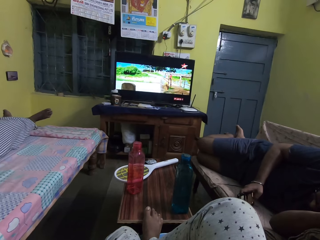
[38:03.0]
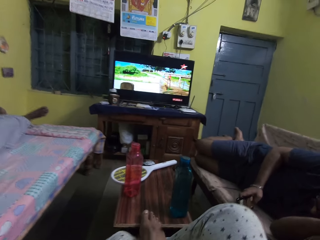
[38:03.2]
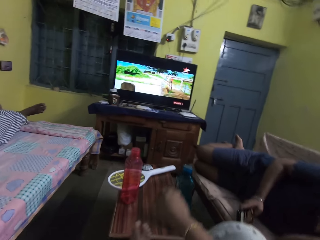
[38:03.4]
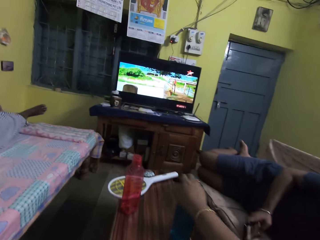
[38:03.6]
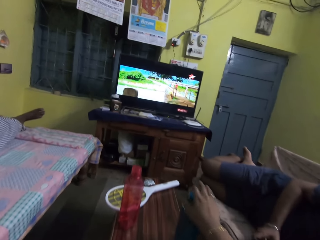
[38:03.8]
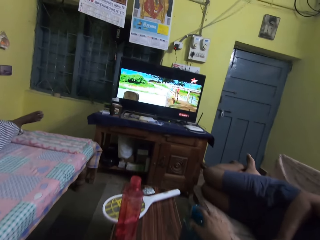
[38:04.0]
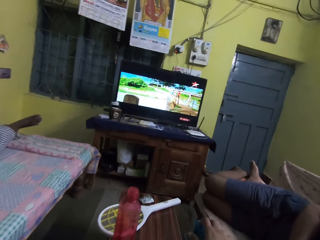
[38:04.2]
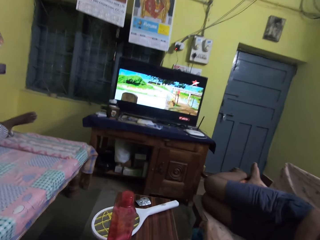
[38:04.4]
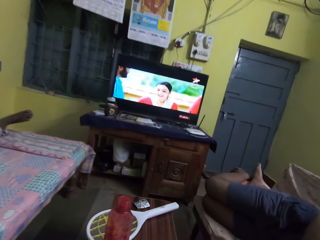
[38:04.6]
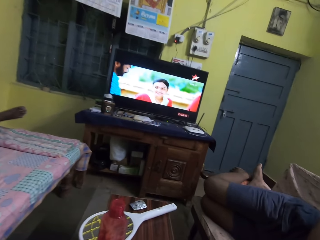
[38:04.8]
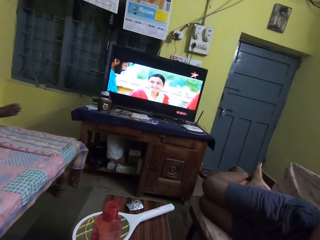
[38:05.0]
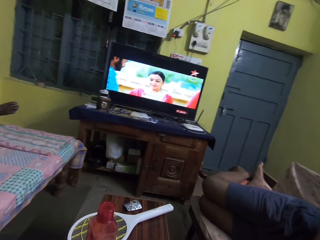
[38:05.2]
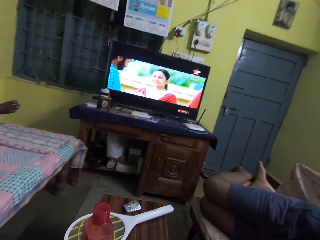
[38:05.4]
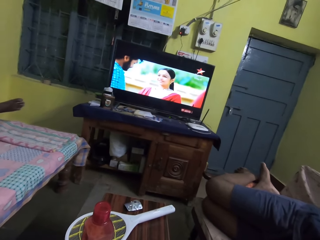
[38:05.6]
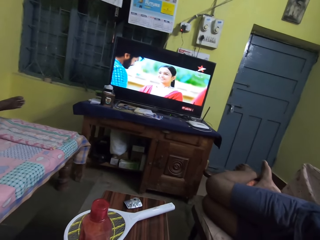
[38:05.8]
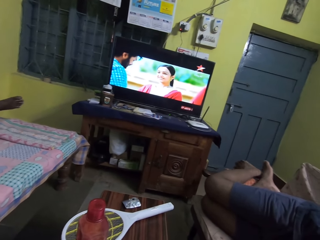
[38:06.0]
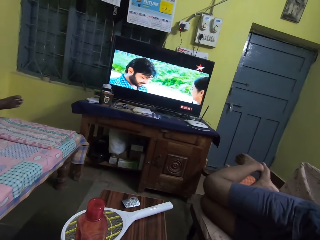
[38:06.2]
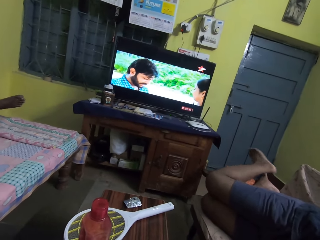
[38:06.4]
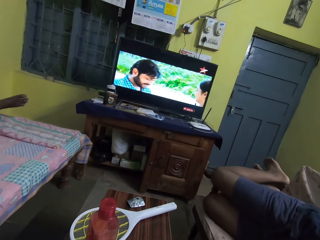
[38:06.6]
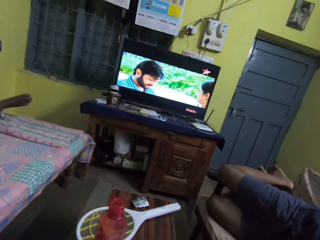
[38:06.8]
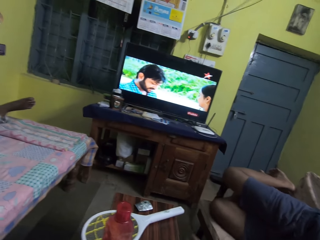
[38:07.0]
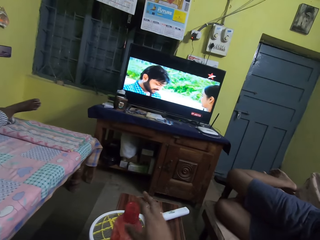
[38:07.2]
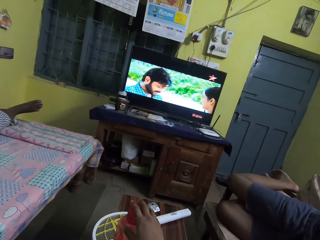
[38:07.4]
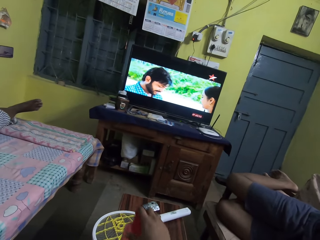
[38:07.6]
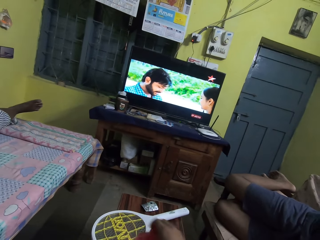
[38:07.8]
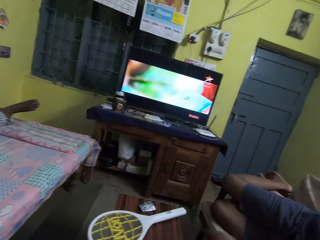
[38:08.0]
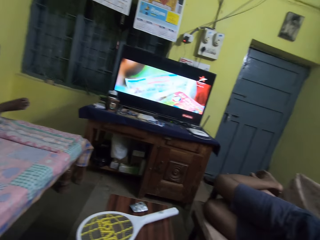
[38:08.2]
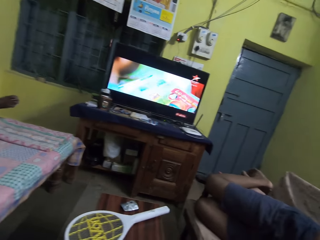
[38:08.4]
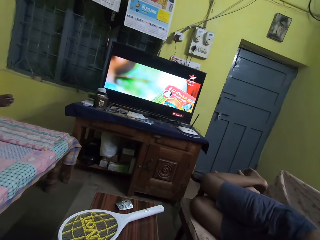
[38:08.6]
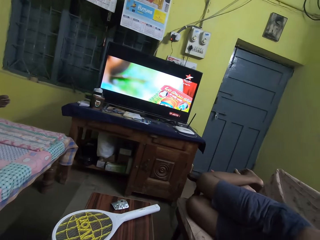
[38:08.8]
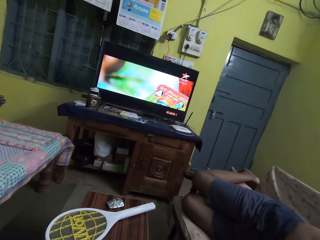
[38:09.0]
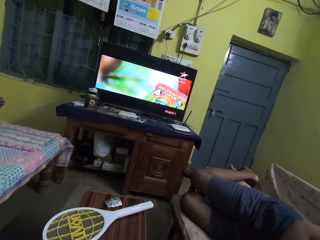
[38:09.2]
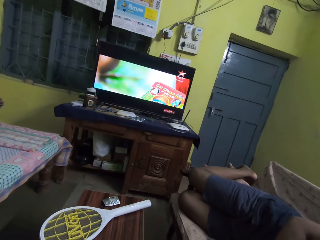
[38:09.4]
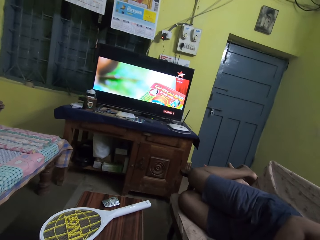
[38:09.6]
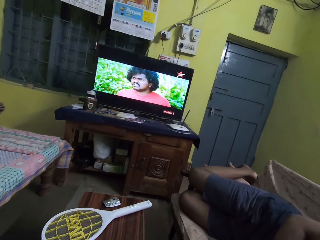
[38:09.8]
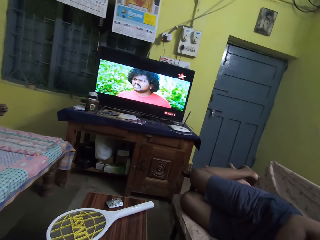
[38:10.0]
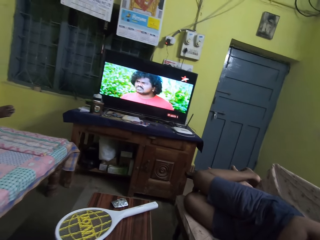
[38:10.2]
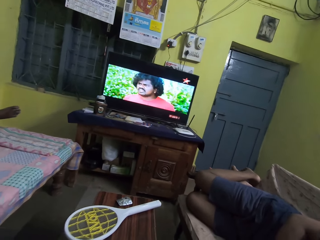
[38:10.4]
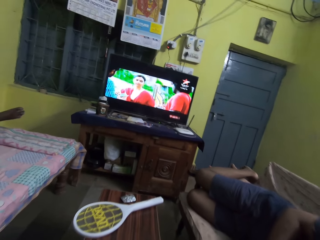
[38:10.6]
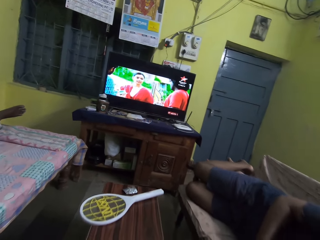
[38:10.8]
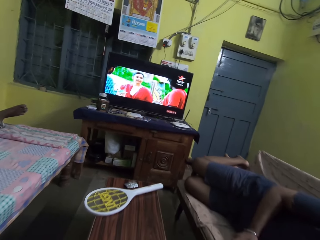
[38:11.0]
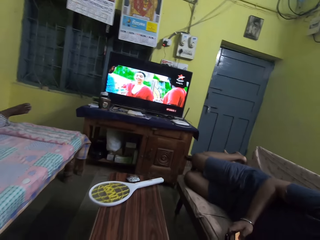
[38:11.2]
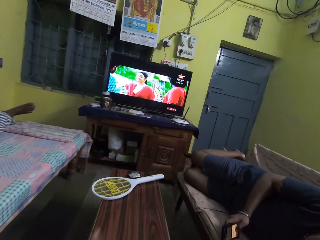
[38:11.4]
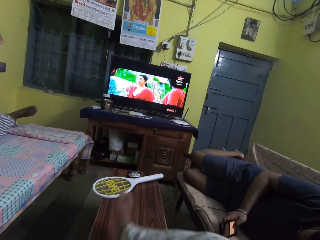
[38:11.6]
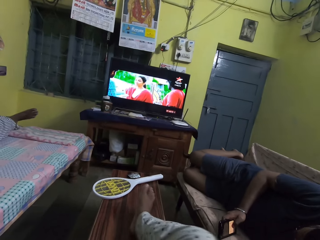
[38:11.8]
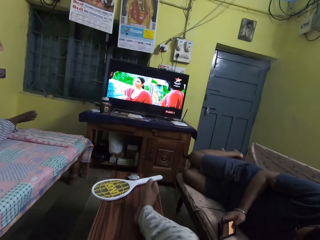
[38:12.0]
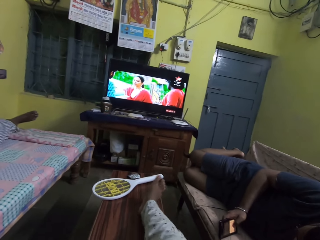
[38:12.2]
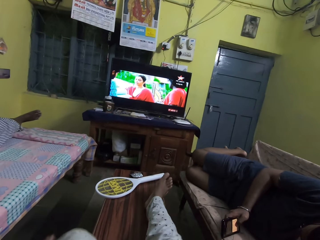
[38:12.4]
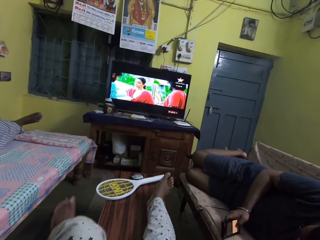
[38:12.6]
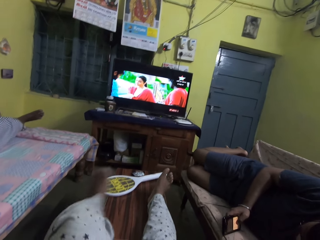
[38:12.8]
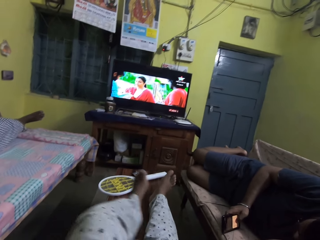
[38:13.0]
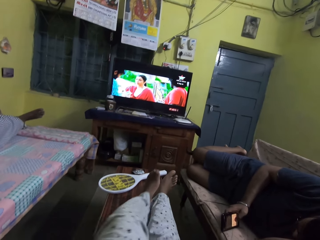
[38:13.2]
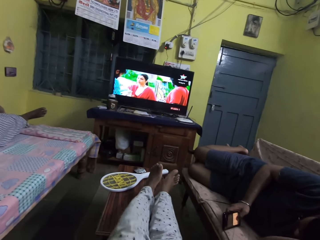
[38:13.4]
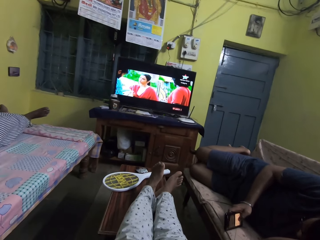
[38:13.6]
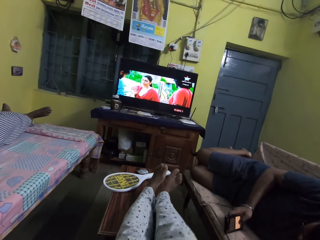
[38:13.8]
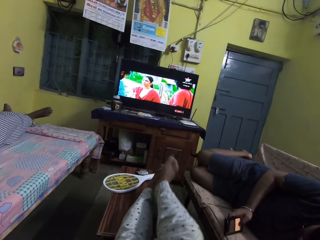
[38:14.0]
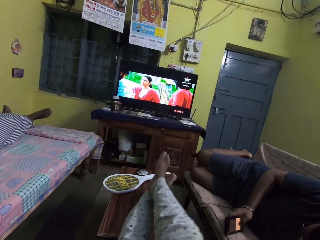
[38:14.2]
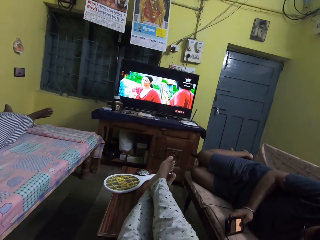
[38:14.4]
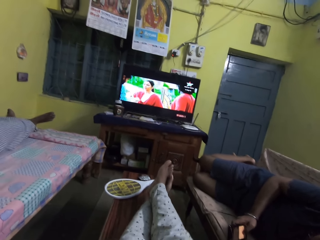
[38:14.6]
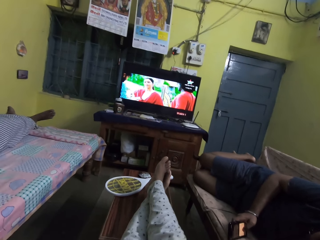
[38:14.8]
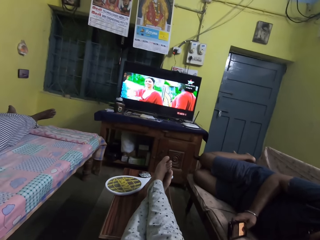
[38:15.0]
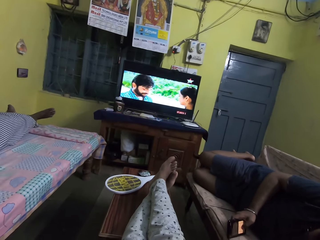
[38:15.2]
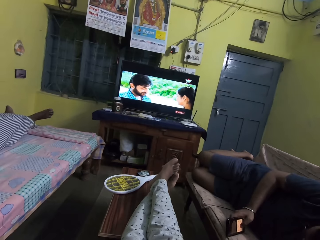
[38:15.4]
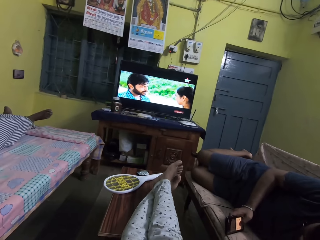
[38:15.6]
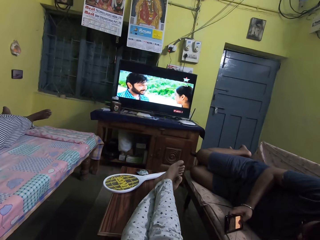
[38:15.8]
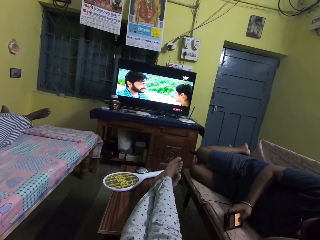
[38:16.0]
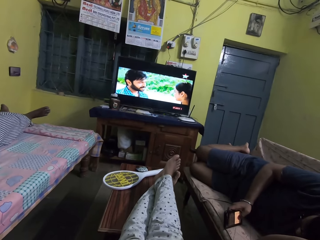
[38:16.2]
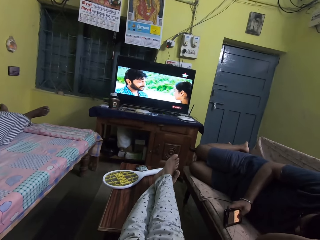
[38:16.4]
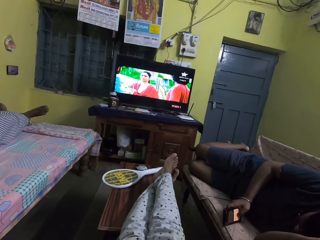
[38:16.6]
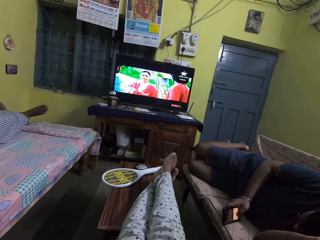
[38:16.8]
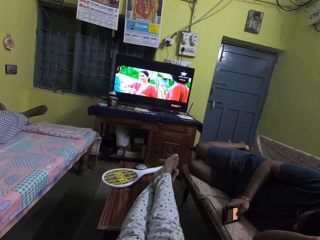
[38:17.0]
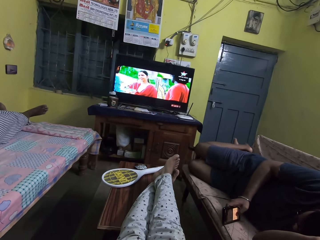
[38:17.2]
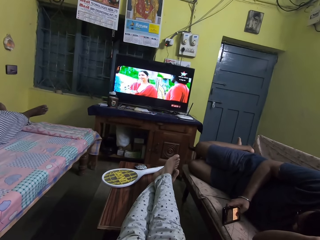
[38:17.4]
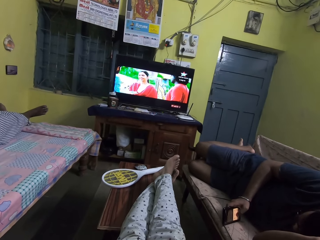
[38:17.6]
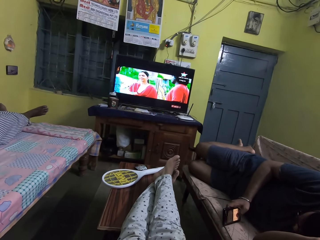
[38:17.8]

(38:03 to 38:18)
The camera wearer removes a water bottle from the table with her right hand. She removes the water bottle from the table again. She places her right leg on the table. She places her left leg on the table. She watches television.

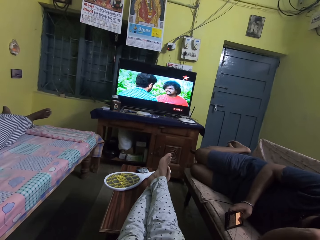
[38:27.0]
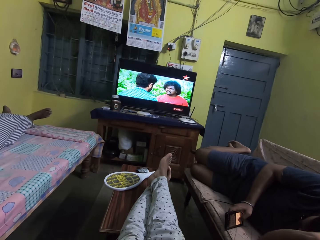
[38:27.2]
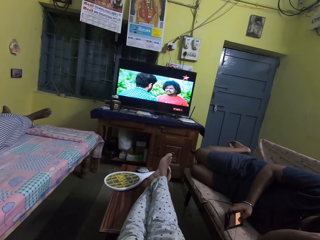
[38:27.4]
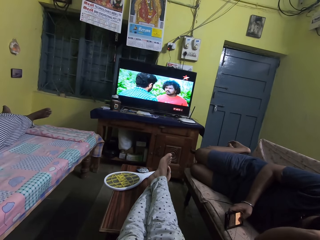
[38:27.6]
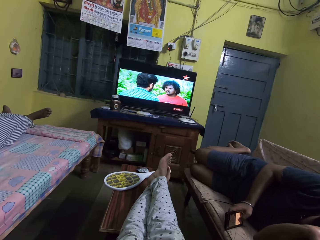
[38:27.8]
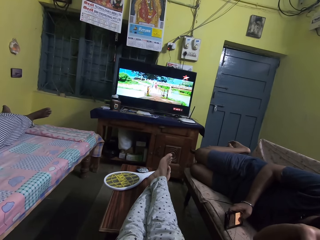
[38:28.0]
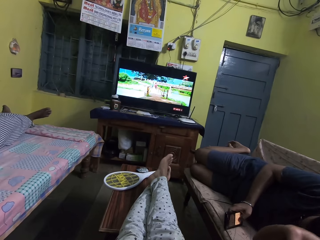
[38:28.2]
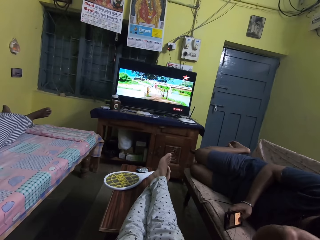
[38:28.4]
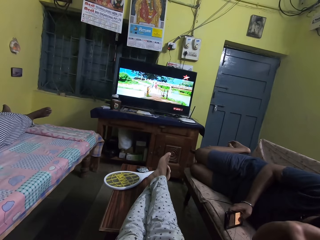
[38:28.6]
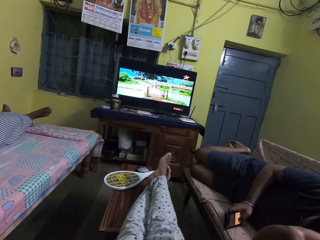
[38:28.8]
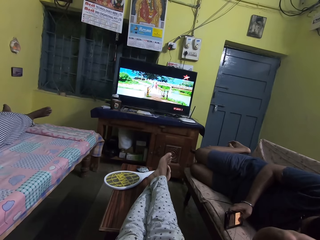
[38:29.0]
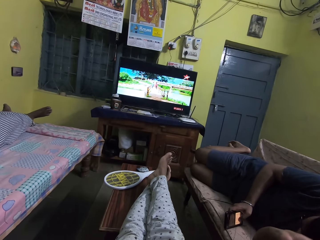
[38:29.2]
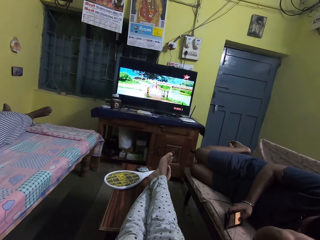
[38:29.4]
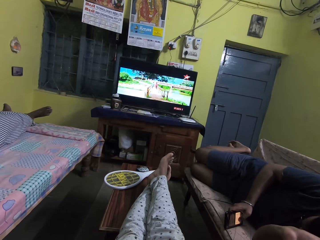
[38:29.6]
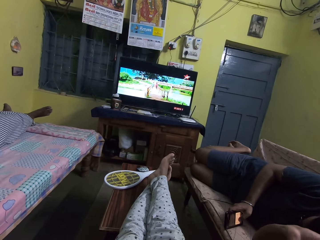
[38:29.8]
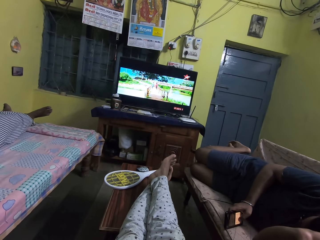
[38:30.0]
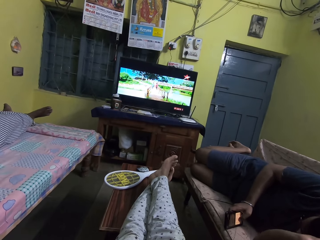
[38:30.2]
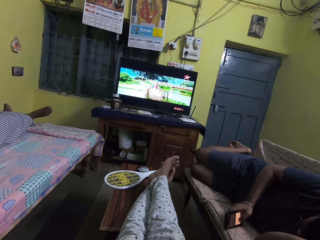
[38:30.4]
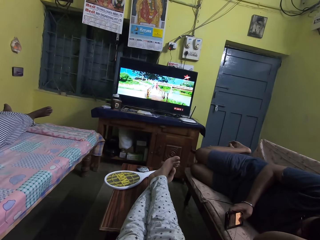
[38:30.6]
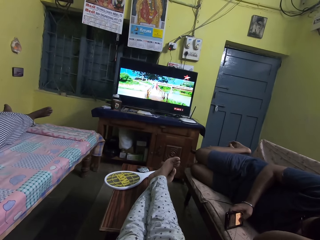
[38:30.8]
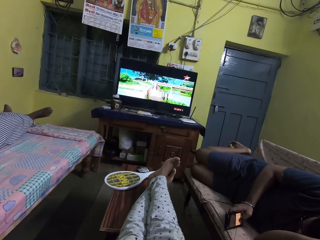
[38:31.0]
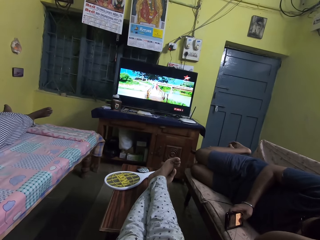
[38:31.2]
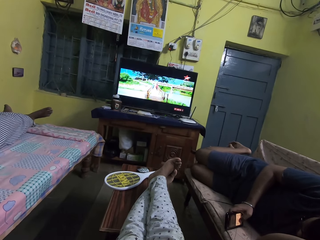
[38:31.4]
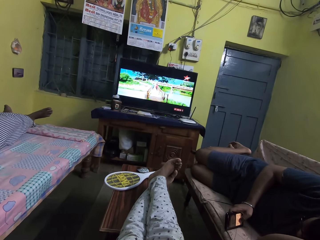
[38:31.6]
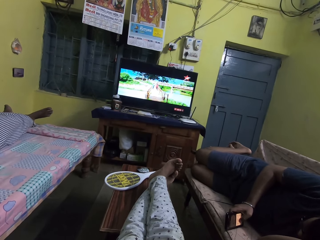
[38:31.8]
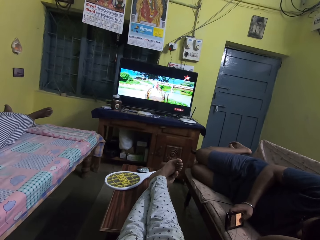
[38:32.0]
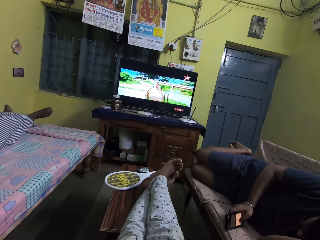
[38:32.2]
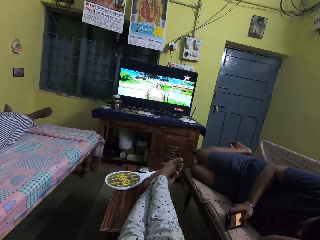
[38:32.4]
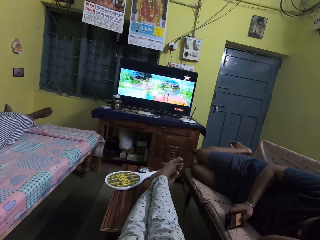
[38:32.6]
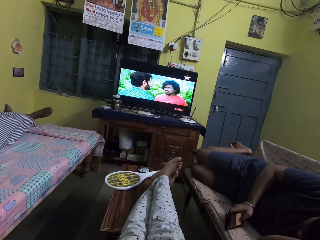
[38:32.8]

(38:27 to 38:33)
The man touches his head with his left hand.
